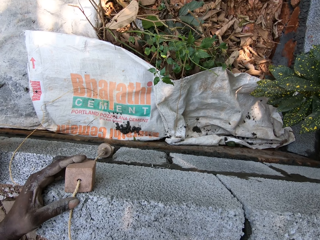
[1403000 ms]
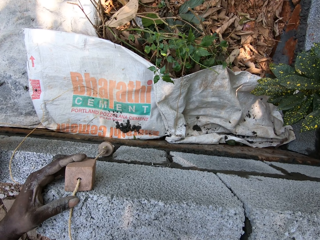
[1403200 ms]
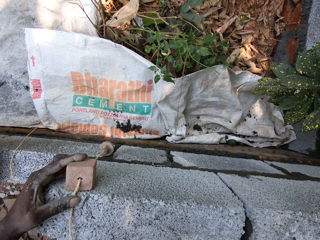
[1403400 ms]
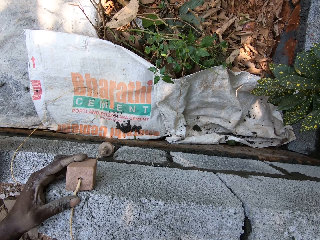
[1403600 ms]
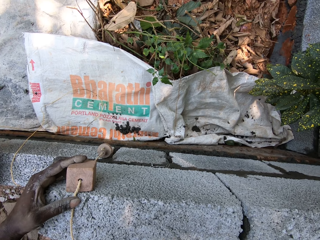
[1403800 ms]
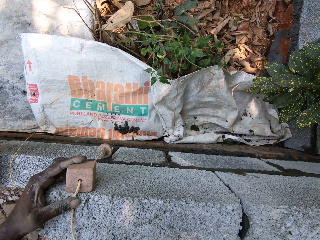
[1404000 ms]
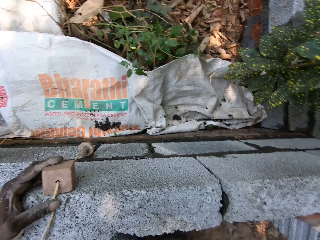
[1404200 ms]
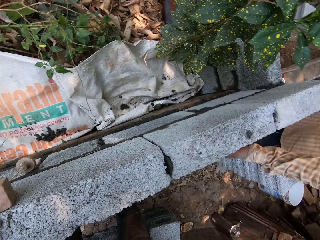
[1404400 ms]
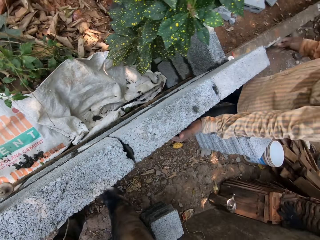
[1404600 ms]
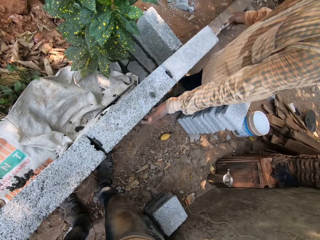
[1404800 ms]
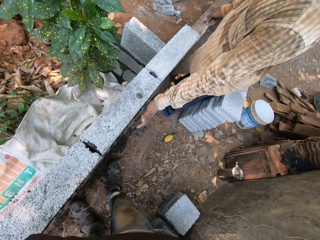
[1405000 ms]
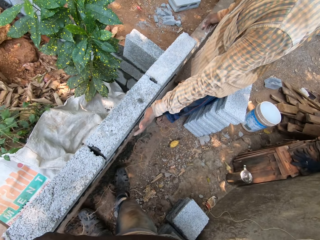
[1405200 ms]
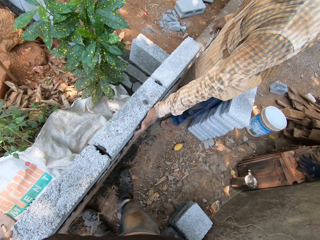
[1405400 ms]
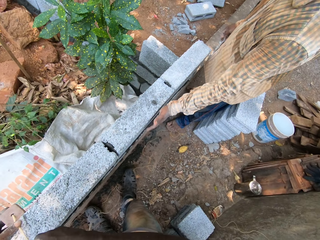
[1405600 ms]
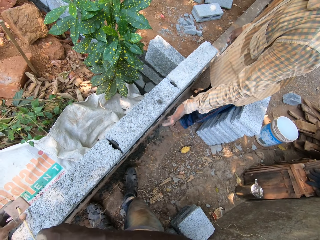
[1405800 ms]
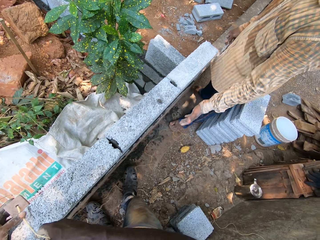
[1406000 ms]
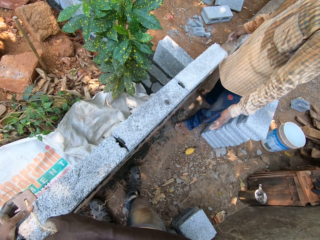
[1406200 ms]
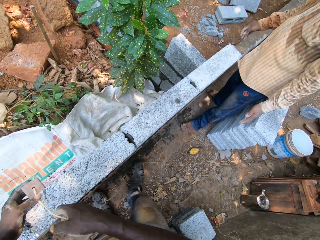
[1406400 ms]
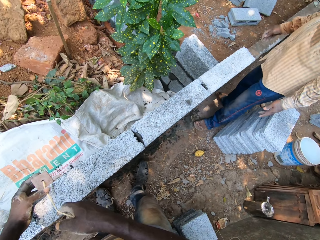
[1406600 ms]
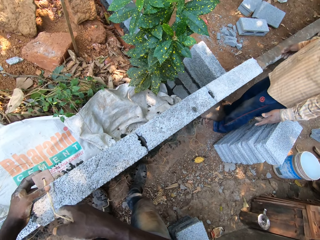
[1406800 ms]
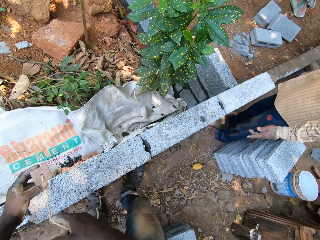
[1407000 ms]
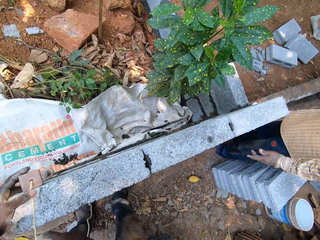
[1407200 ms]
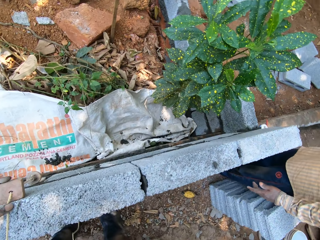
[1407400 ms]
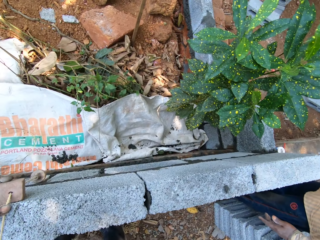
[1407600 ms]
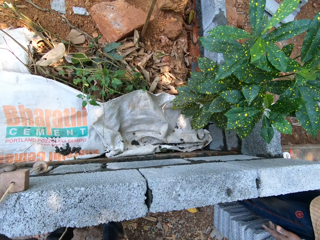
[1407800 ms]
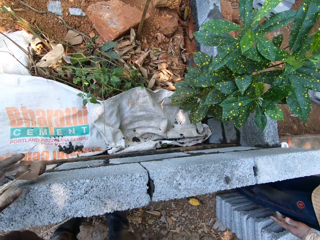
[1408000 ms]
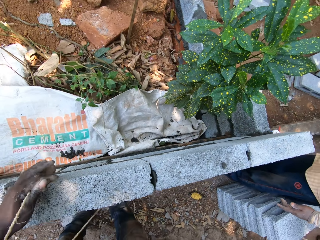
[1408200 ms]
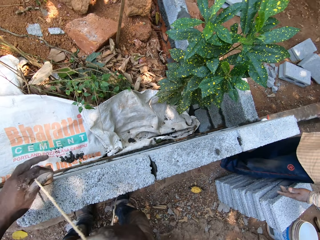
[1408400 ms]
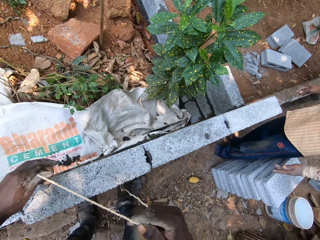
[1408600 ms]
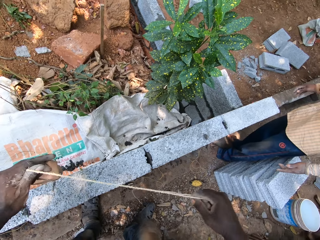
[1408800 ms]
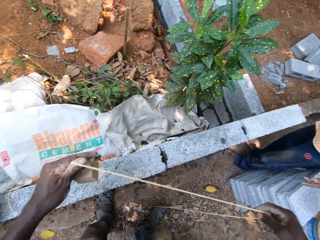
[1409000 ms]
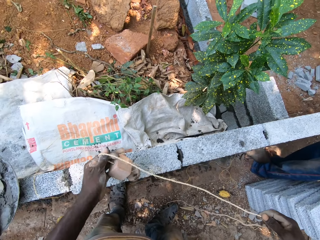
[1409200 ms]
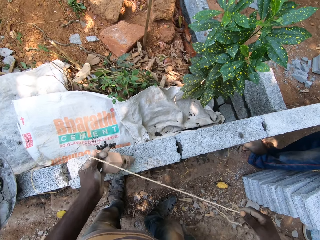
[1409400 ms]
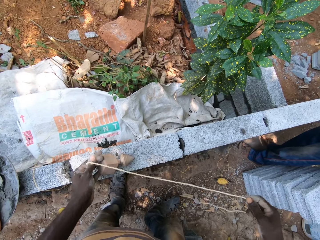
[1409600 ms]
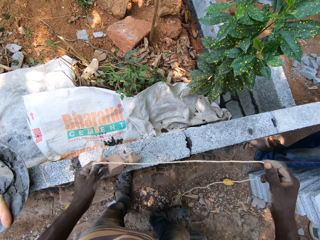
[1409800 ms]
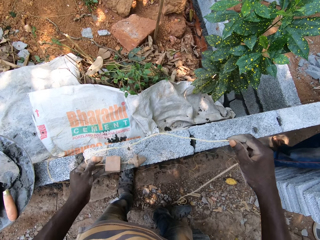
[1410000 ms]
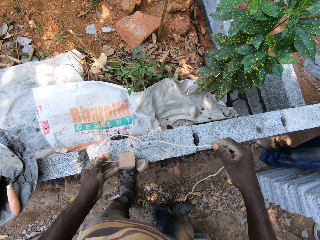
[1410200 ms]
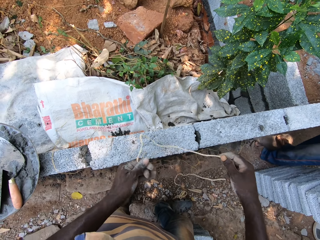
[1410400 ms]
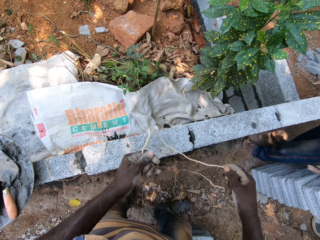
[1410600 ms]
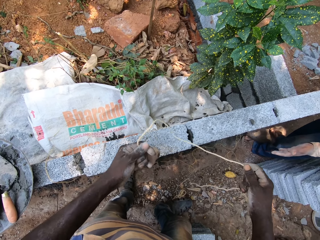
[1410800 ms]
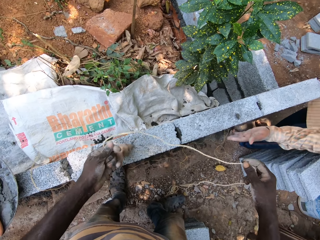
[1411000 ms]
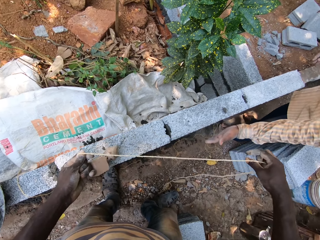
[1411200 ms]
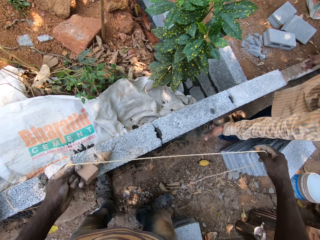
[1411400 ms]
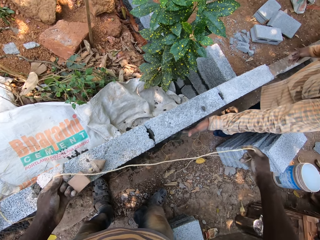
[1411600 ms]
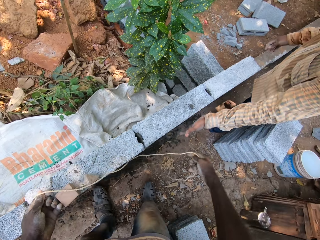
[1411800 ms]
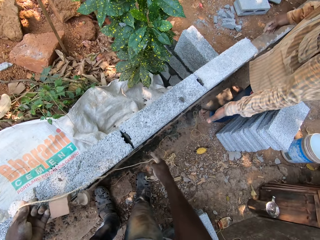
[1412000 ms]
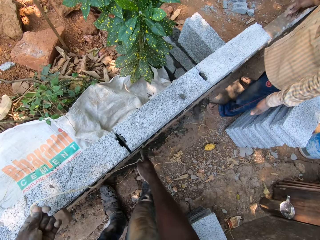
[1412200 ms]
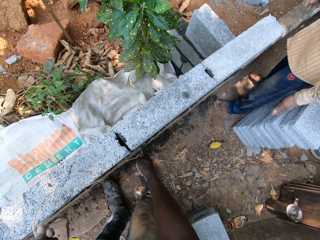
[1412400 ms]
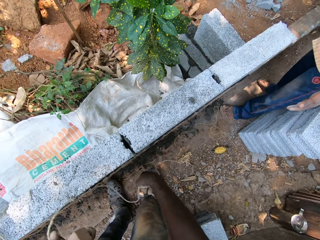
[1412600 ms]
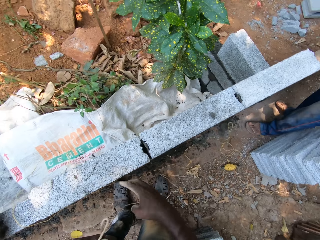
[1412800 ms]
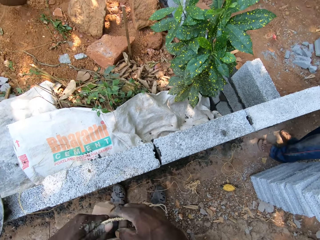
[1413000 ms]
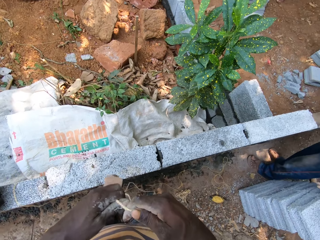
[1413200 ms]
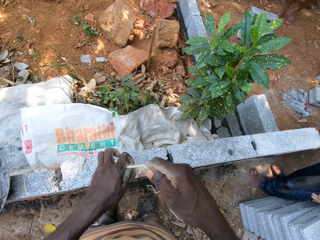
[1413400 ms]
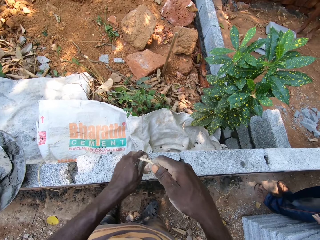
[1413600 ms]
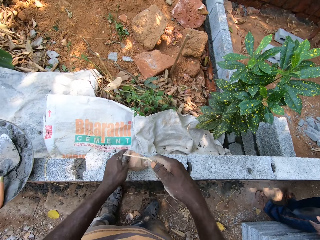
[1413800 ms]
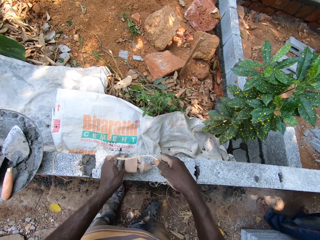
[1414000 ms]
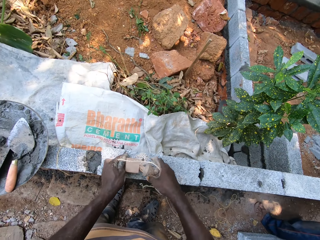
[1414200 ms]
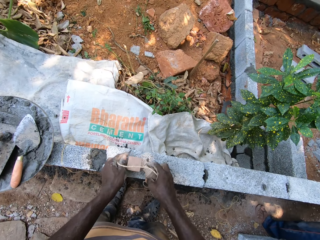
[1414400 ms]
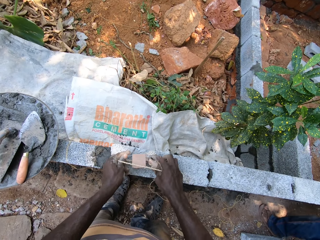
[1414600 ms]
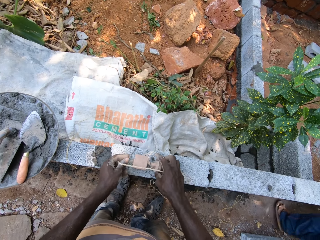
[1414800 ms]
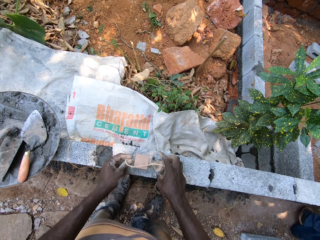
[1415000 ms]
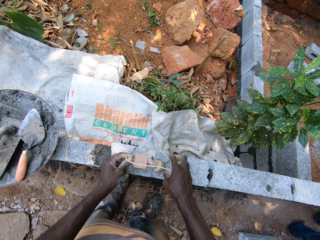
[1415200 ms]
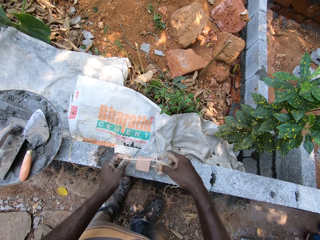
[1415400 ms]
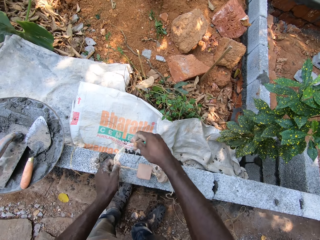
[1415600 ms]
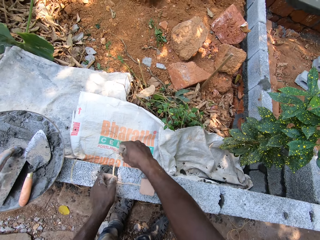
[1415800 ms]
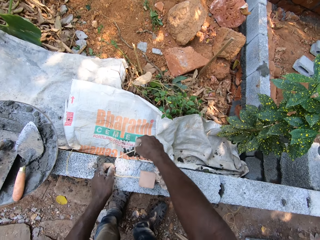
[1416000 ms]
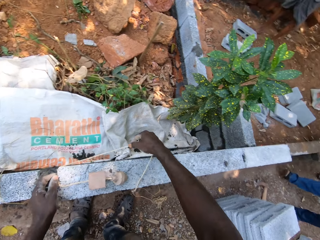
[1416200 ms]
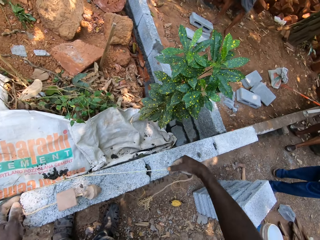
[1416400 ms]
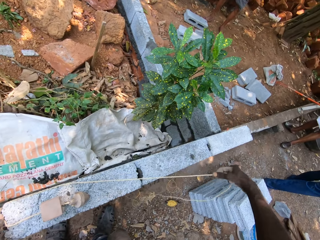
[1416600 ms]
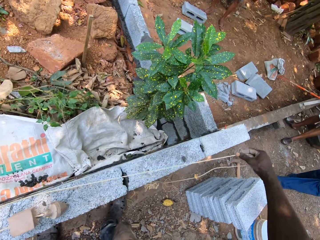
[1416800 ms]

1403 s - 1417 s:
The camera wearer interacts with a man. He looks around. He interacts with the man. He levels the brick with a plumb bob. He interacts with the man. He puts the plumb bob on the brick. He points the brick with his right hand. He holds the plumb bob with both hands. He puts the plumb bob on the brick. He examines the wall with the rope in his right hand.

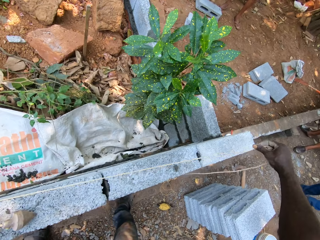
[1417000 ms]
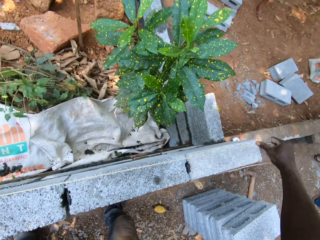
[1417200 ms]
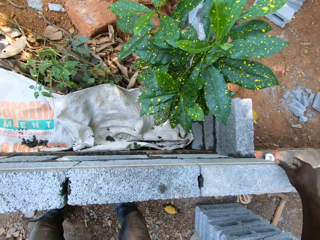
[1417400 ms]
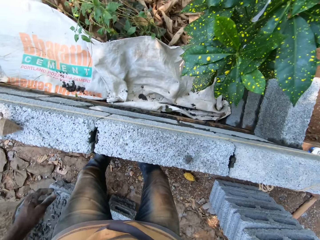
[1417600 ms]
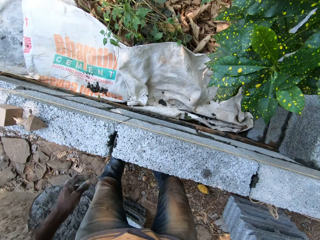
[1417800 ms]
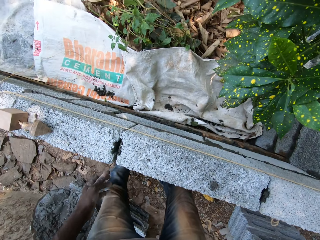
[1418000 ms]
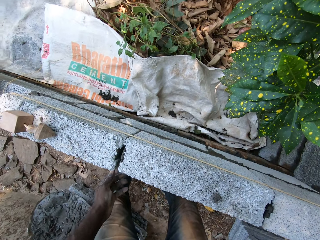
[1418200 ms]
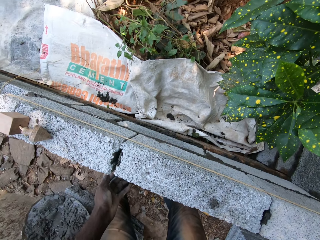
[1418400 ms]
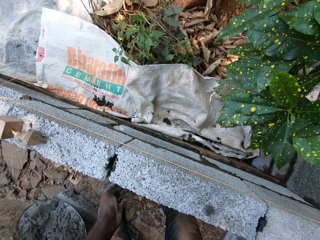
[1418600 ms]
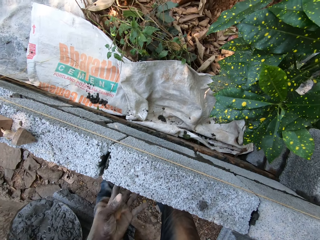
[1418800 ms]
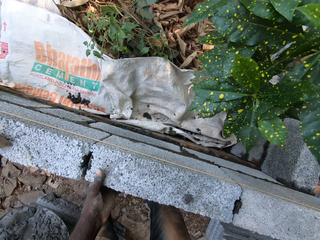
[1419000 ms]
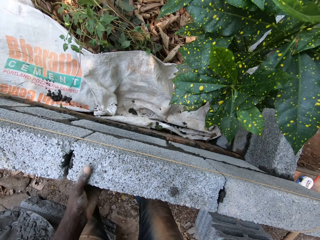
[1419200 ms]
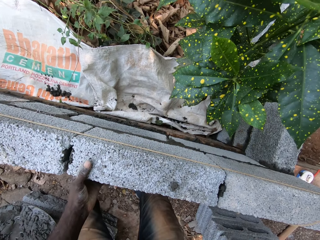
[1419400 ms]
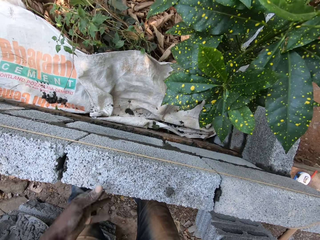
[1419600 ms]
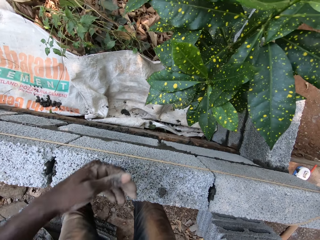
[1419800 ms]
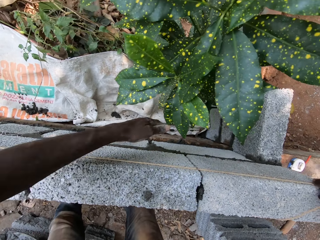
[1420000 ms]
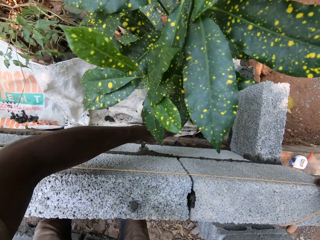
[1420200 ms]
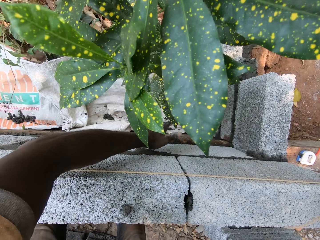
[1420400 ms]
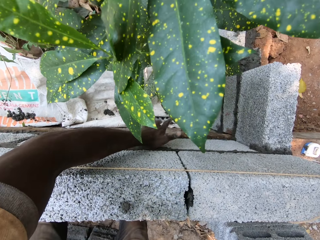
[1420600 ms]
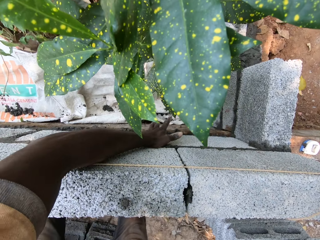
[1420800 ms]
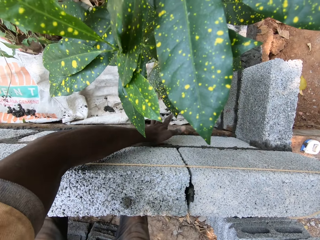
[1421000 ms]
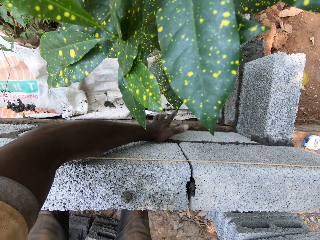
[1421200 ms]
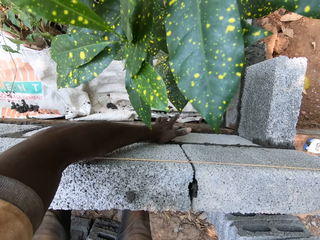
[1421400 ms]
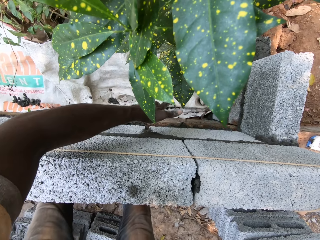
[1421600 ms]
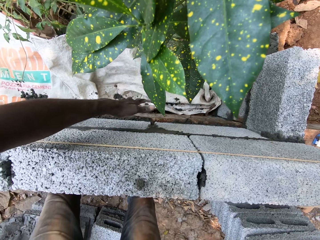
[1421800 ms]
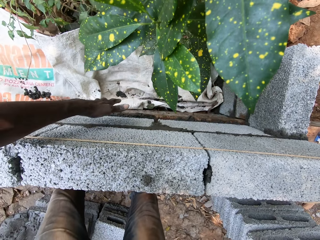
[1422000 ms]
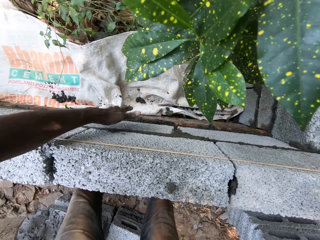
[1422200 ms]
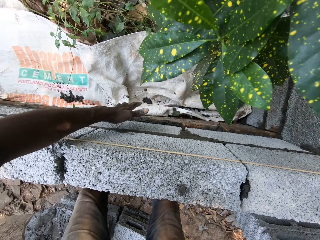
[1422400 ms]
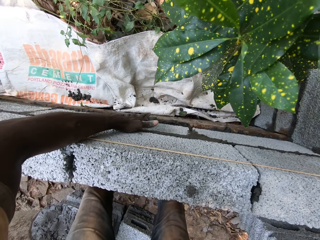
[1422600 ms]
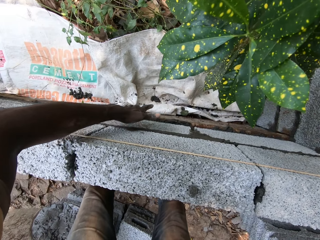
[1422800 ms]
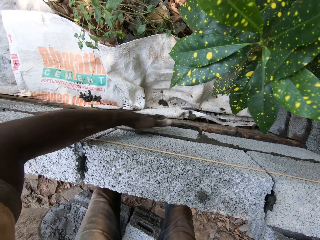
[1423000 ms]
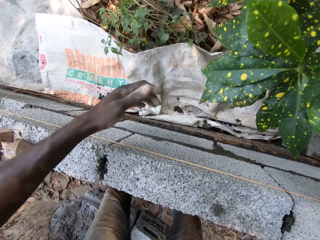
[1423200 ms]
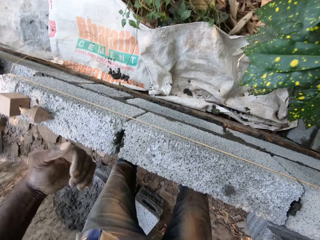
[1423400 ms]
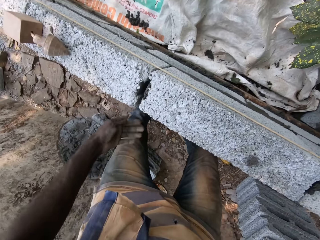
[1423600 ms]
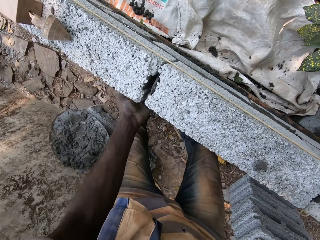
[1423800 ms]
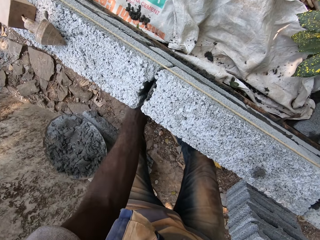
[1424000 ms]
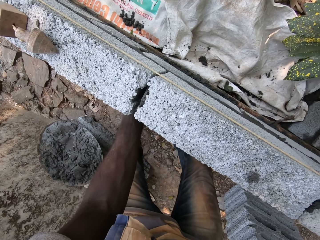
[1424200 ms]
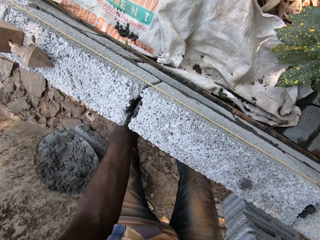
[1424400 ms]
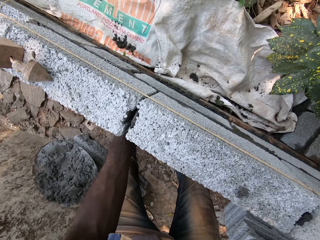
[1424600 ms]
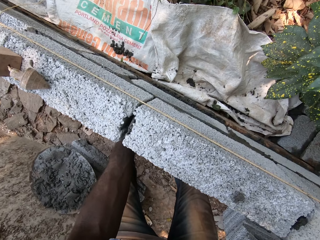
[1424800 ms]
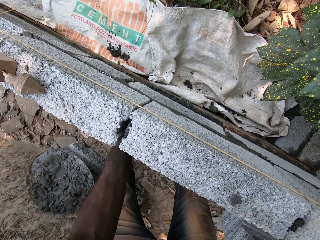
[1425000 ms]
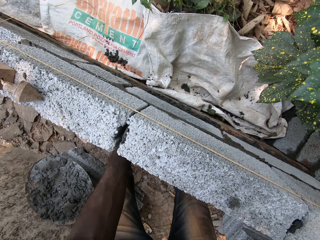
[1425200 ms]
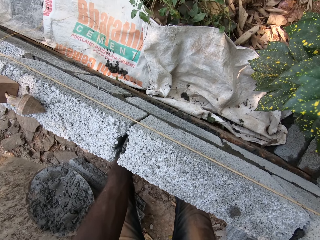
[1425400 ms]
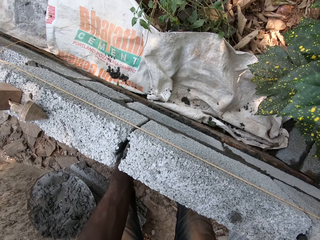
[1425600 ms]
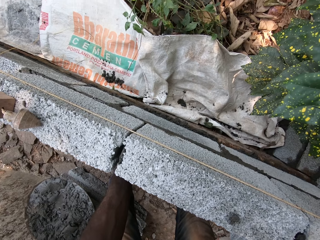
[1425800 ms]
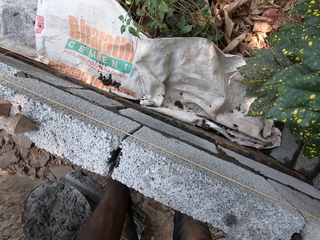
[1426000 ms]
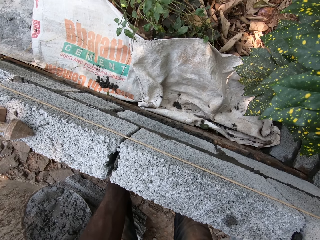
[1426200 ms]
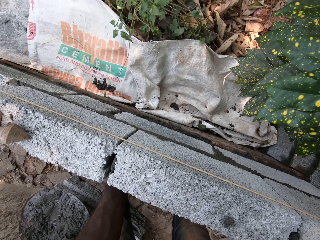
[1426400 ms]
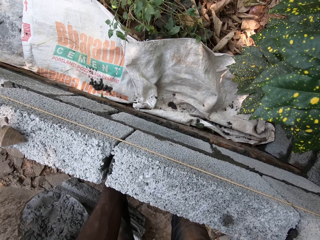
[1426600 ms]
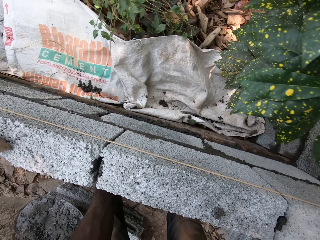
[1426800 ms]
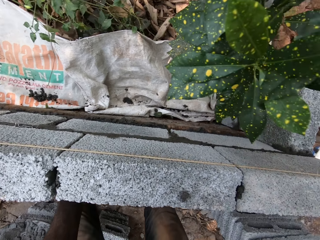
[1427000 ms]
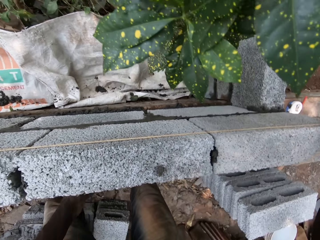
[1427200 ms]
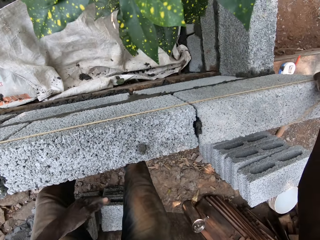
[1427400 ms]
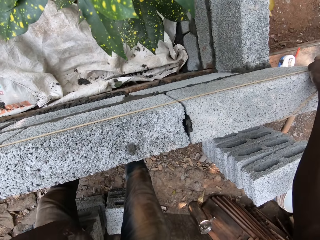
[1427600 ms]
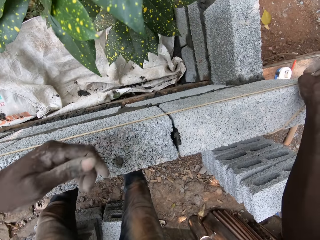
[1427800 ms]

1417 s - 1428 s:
The camera wearer measures the bricks with a plumb bob. He holds a brick with his left hand. He levels the bricks using his left hand. He interacts with a man.
